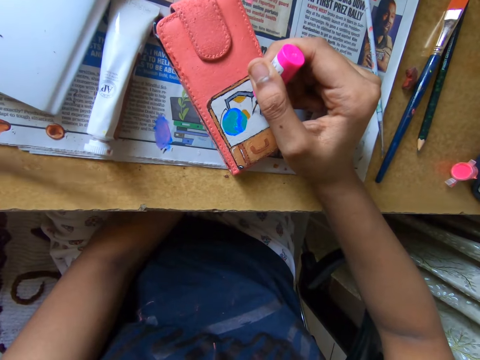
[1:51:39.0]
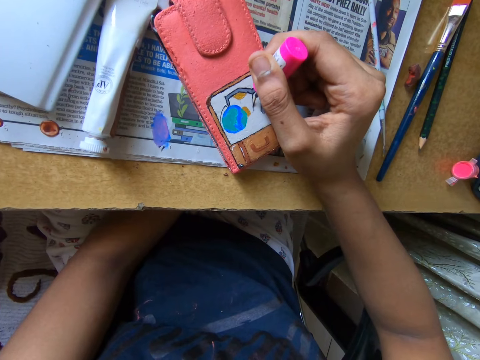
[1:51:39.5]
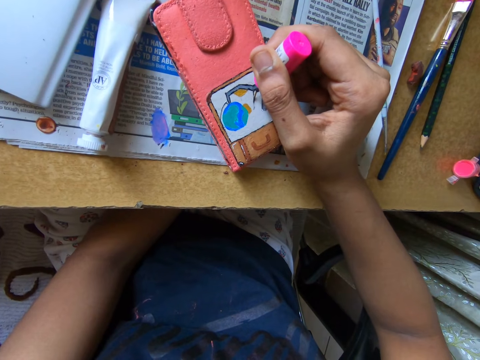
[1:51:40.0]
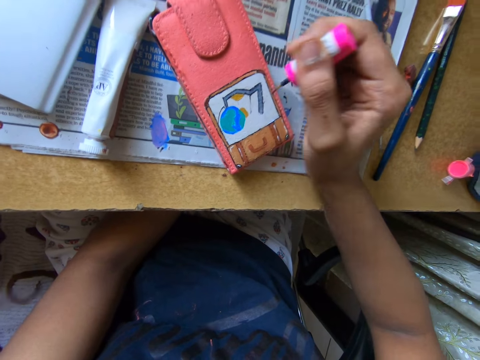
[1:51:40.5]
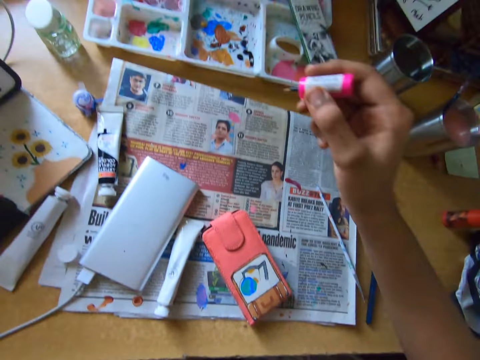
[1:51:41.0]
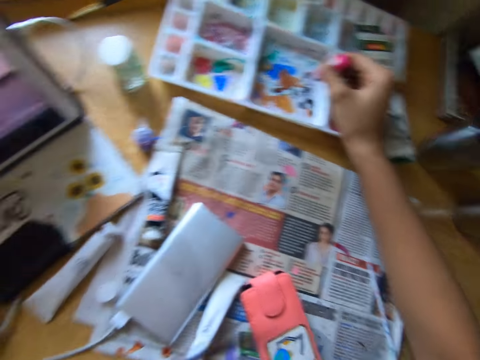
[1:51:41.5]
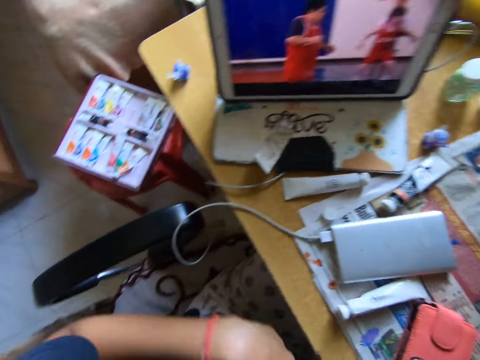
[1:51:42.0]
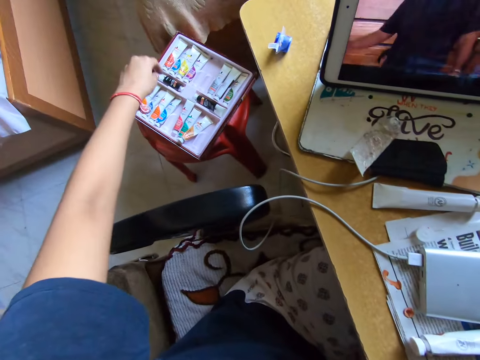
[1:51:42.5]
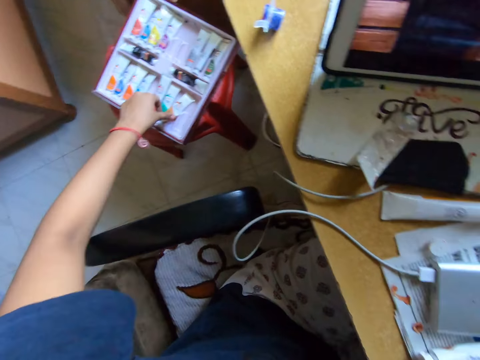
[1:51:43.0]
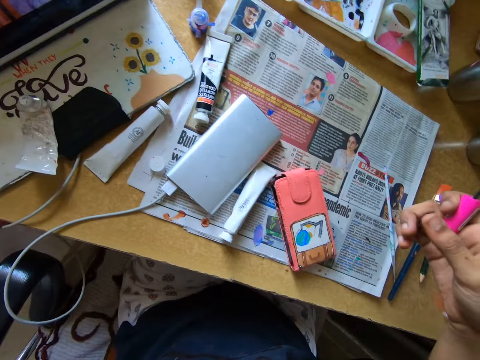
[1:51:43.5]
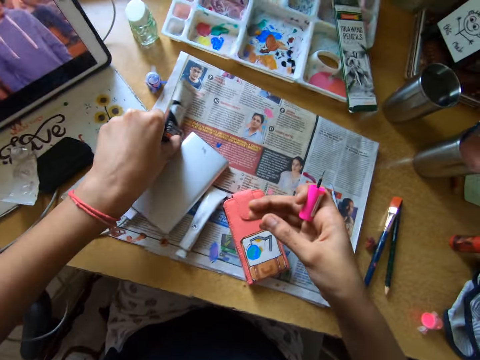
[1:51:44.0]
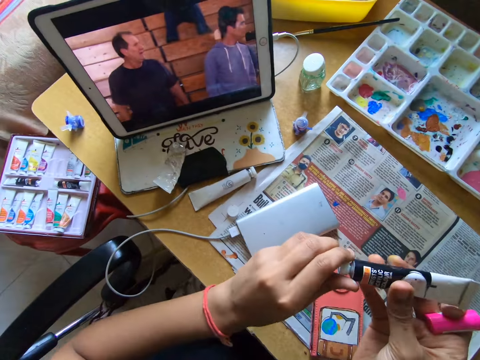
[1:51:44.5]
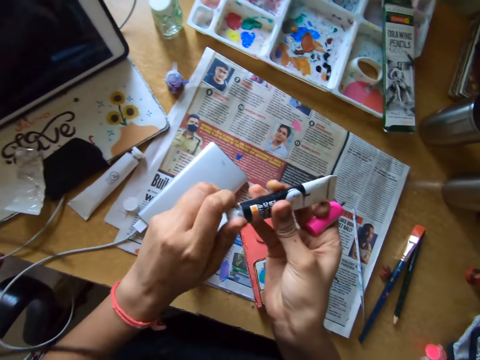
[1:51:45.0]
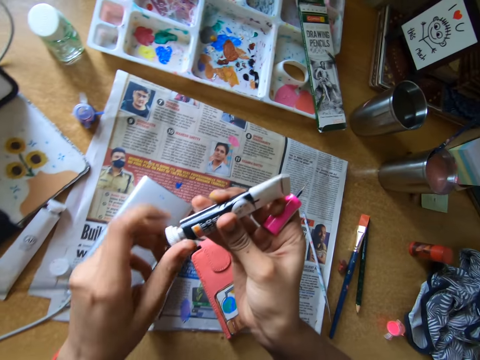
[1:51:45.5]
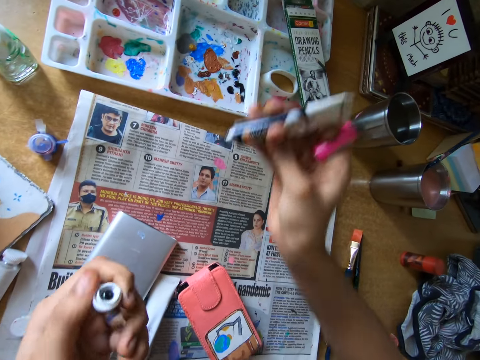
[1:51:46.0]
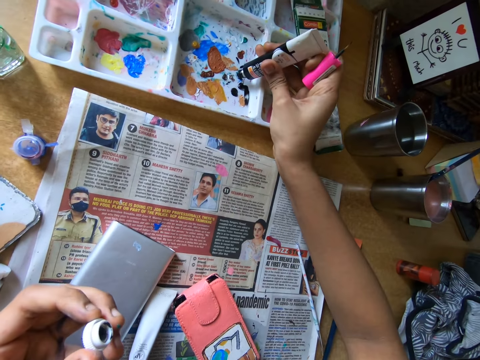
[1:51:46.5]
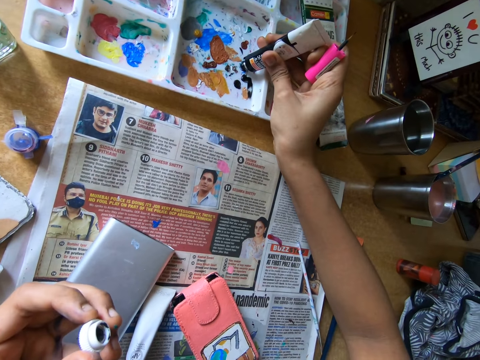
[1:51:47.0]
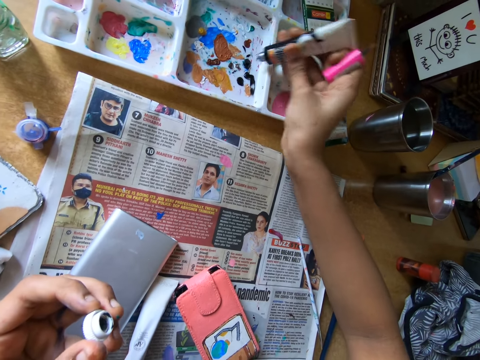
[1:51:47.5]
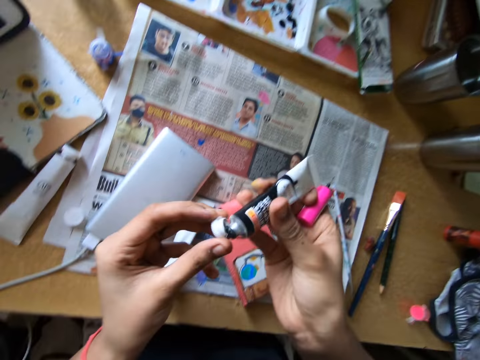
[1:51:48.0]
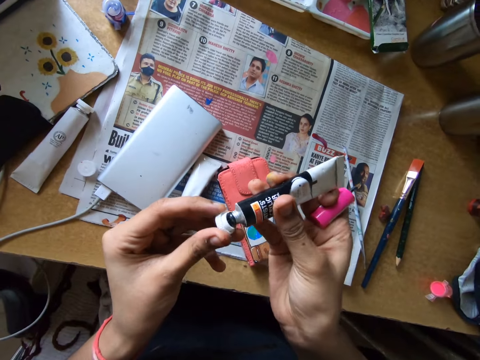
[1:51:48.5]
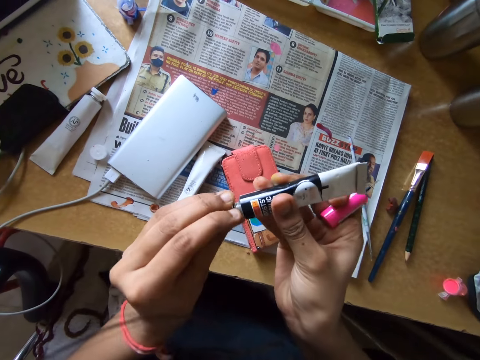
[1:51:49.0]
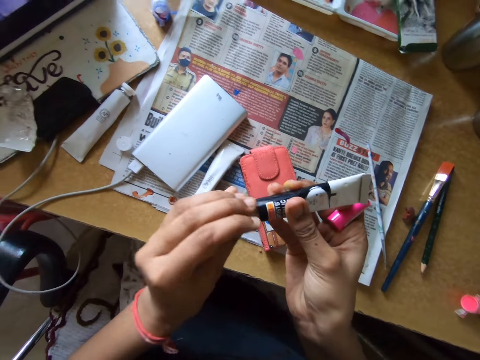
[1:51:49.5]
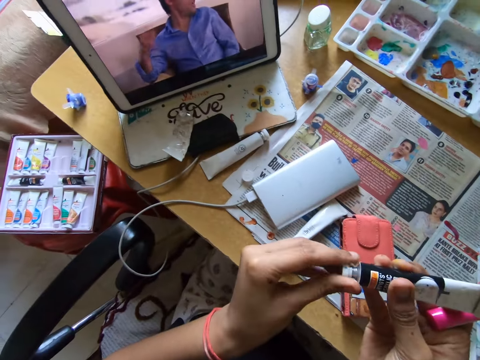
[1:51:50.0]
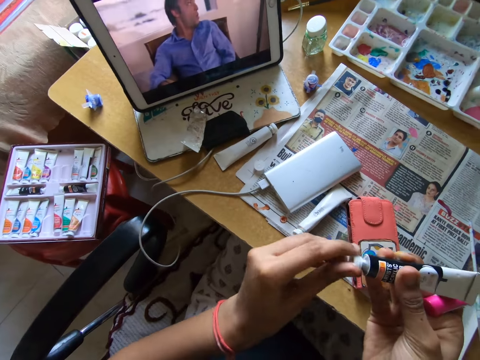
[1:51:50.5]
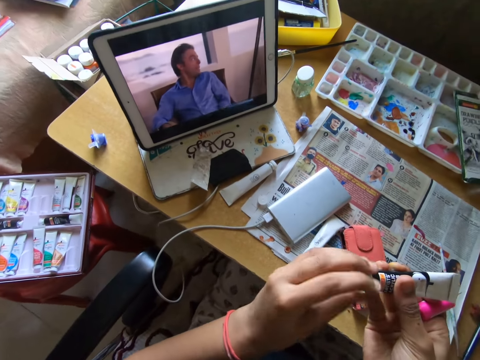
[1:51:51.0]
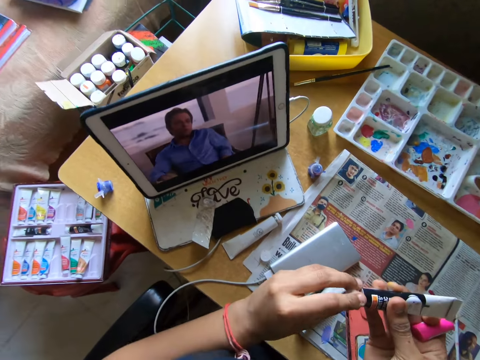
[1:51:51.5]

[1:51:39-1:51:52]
The camera wearer packs paint from the pallet on the table with the brush or polish brush in her right hand. She rubs the polish brush in the container. She touches an ink tube in the box on the ground with her left hand. She stretches her left hand. She picks the ink tube from the table with her left hand. She passes the ink tube from her left hand to her right hand. She opens the cover of the ink tube in her right hand with her left hand. She pours ink from the ink tube on the pallet on the table with her right hand. She covers the ink tube in her right hand with the cover of the ink tube in her left hand.

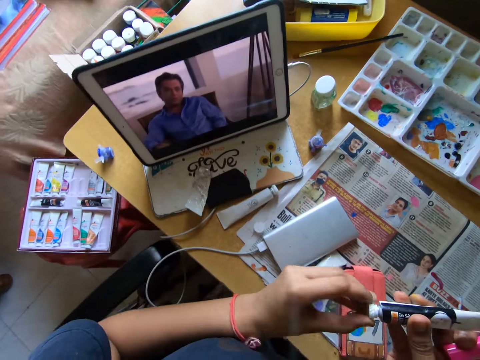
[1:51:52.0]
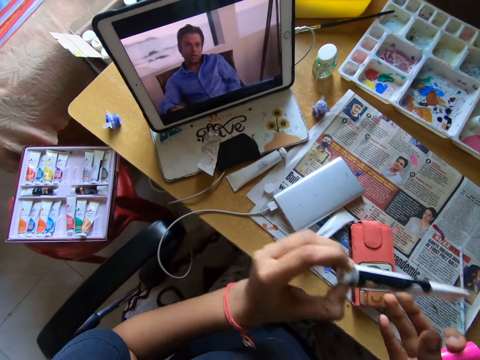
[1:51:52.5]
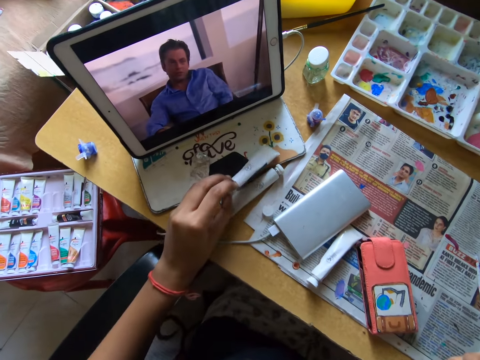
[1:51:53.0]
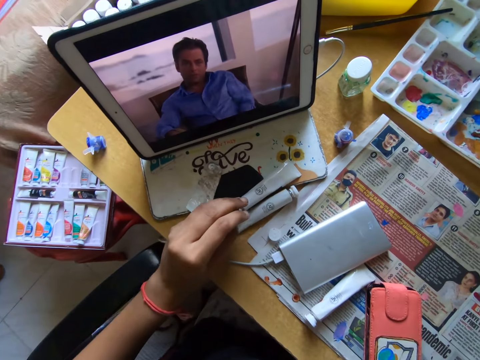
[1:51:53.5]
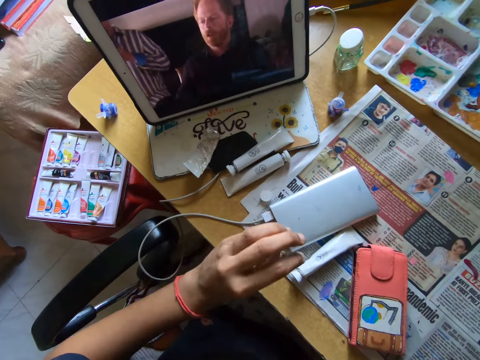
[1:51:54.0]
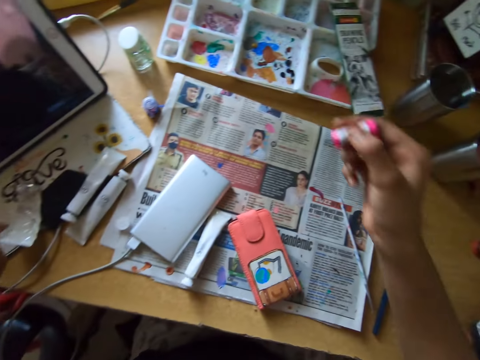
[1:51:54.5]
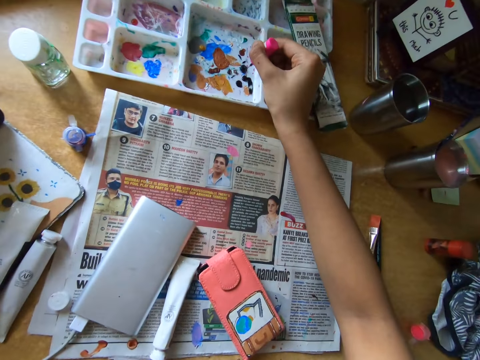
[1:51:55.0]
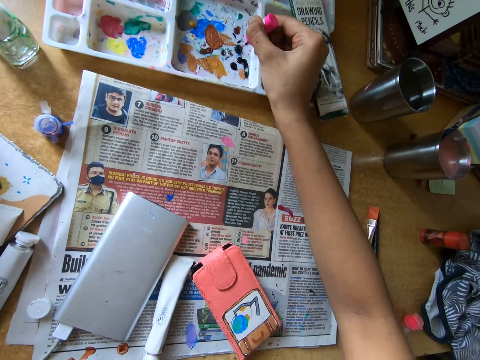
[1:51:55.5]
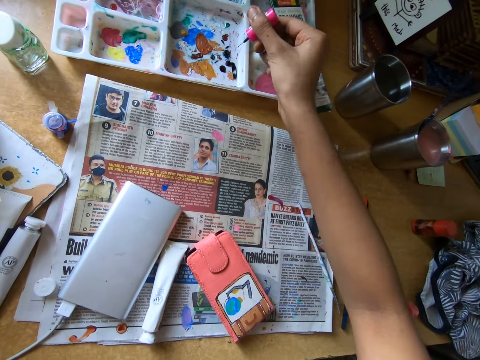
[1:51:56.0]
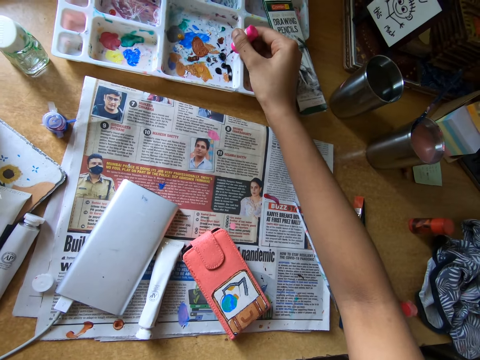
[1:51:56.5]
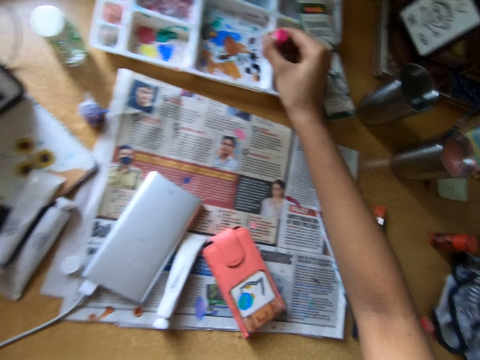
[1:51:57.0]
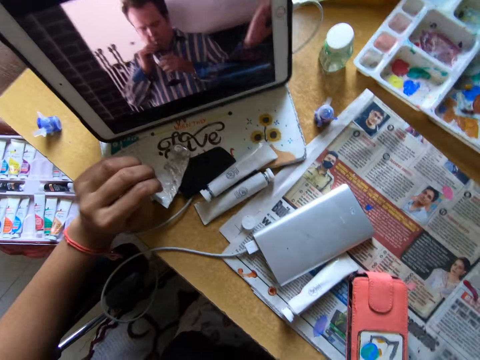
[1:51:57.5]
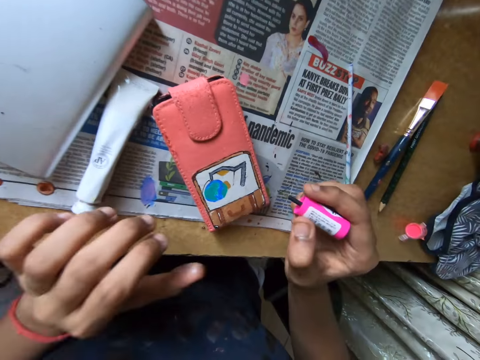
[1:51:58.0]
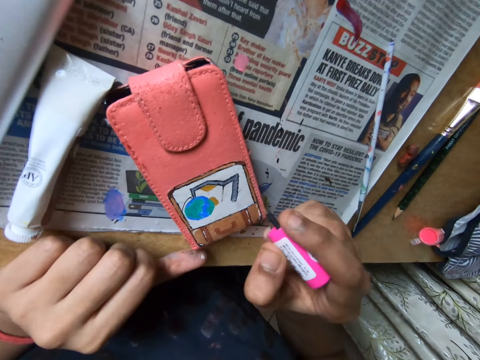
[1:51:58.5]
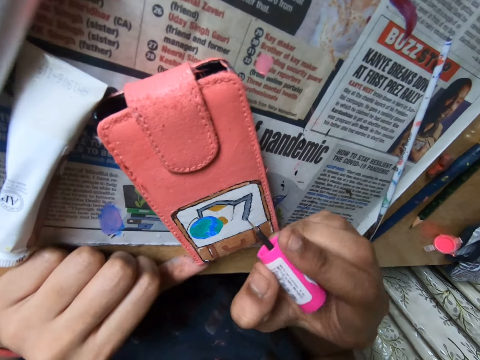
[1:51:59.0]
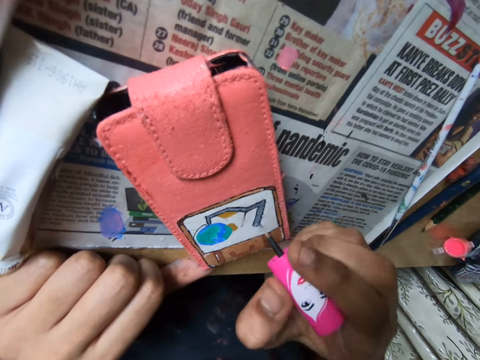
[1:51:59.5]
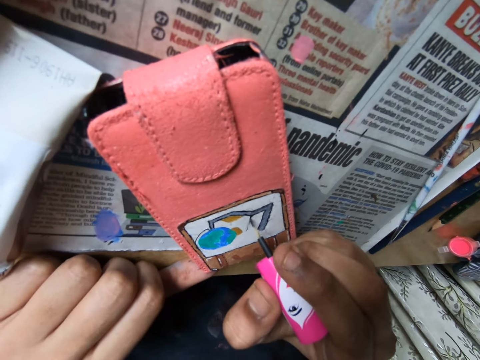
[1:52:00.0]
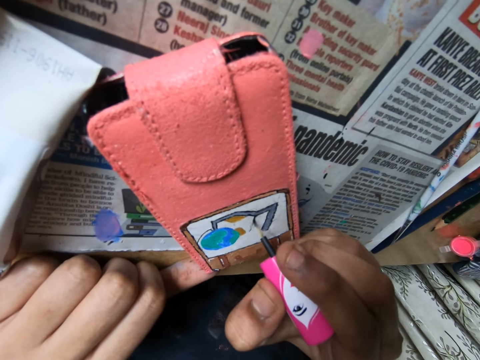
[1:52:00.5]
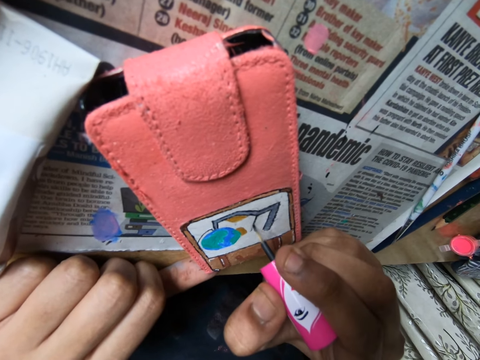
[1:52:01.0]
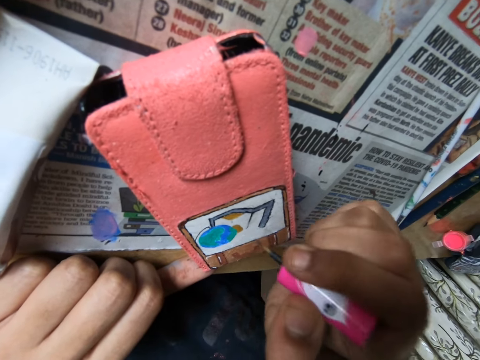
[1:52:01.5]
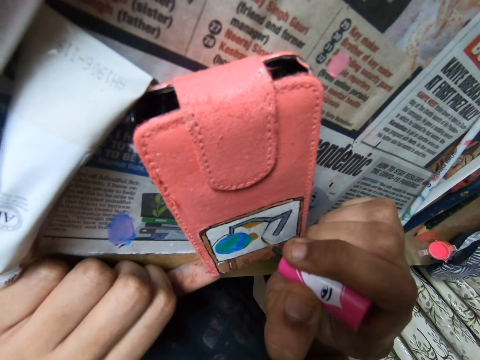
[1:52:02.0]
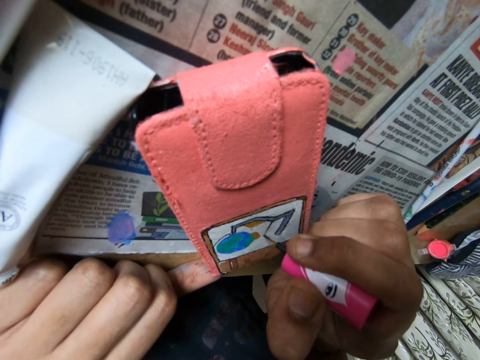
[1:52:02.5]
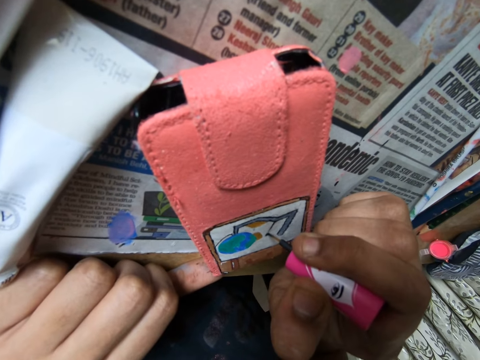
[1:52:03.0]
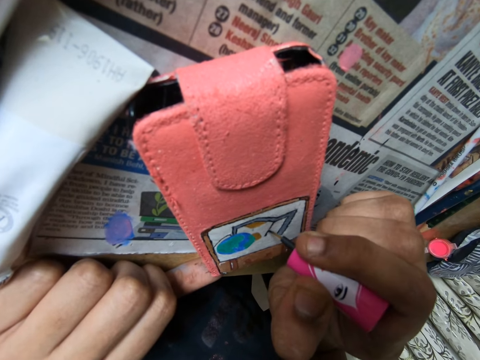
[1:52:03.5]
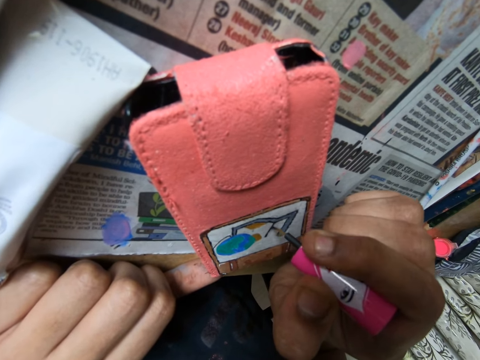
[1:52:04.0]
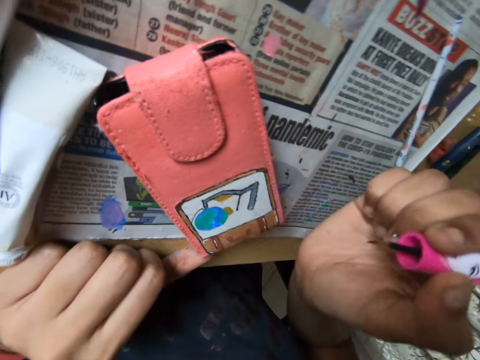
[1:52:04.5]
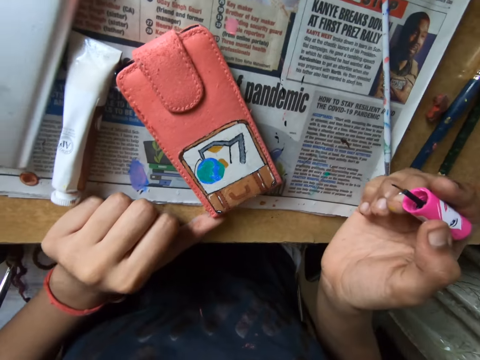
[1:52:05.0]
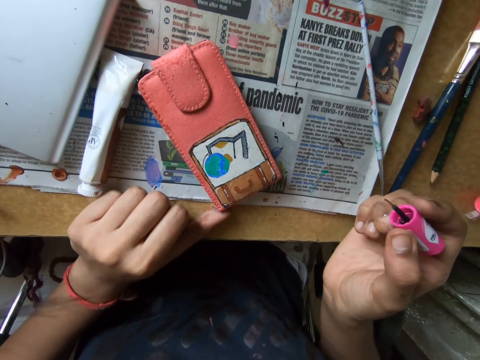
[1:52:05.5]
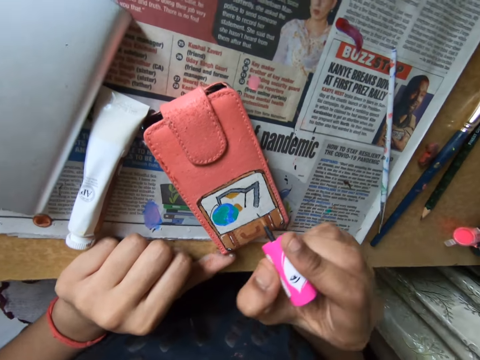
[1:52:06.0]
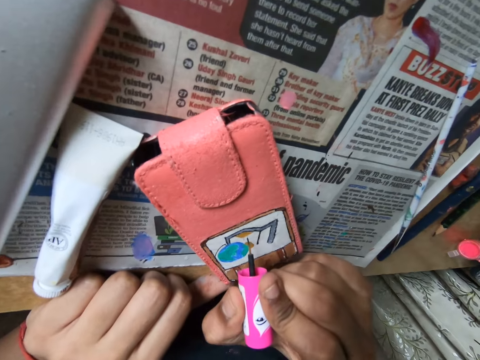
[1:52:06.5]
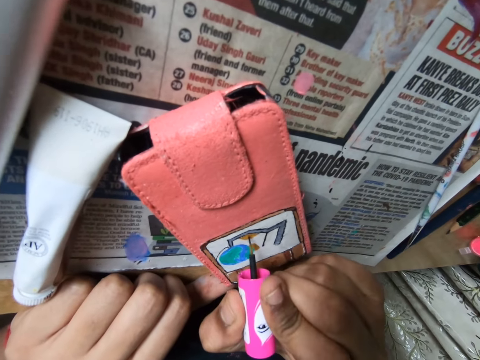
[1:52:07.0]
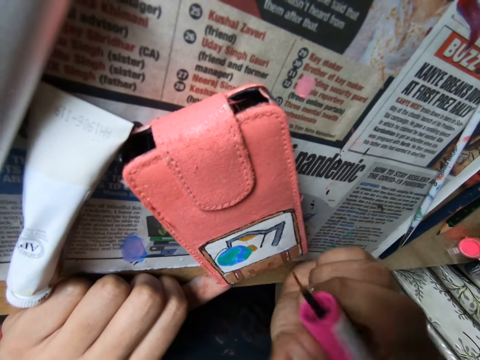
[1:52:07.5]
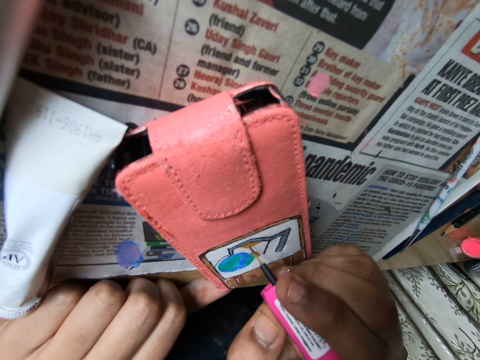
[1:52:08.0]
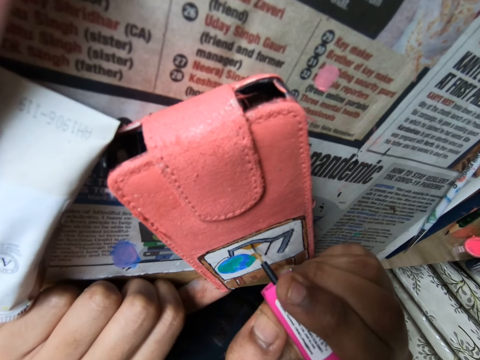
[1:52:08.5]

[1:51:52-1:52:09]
The camera wearer drops the ink tube on the table with her left hand. She rubs the polish brush in the container. She packs paint from the pallet on the table with the brush in her right hand. She paints the phone pouch on the table with the brush in her right hand.
